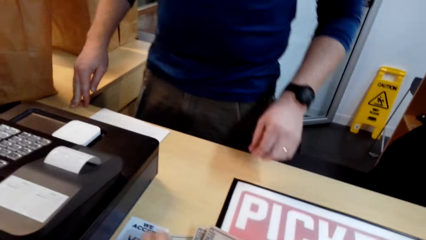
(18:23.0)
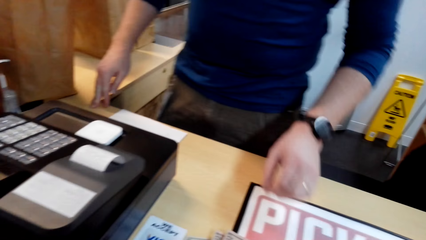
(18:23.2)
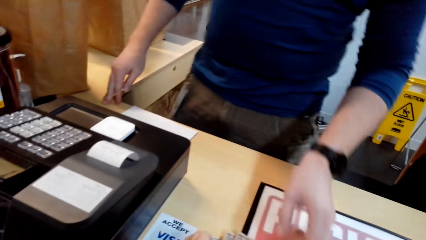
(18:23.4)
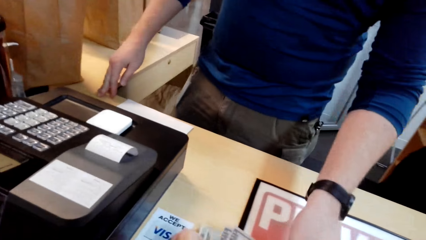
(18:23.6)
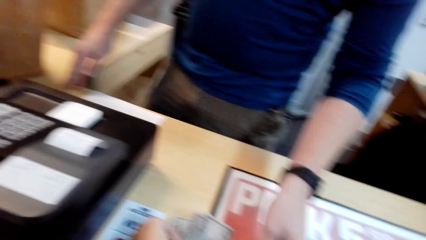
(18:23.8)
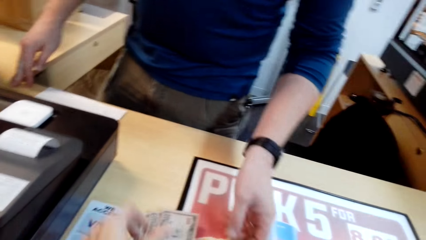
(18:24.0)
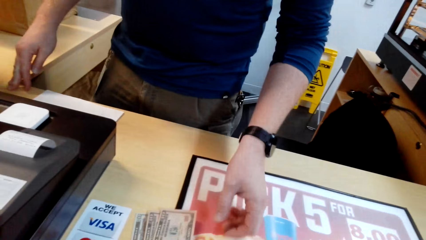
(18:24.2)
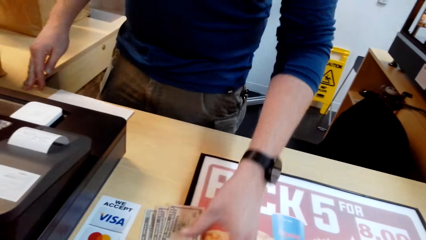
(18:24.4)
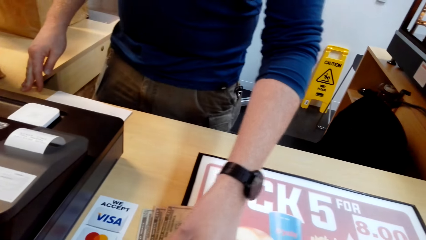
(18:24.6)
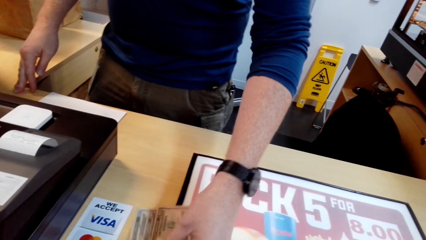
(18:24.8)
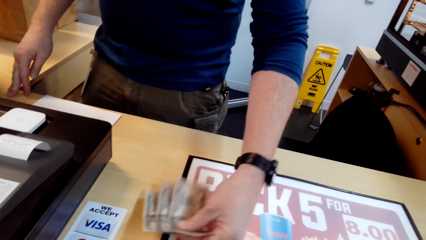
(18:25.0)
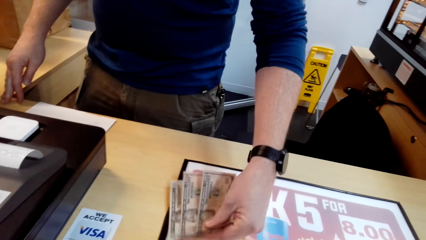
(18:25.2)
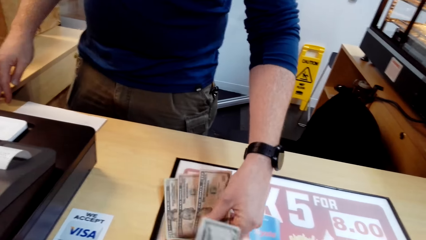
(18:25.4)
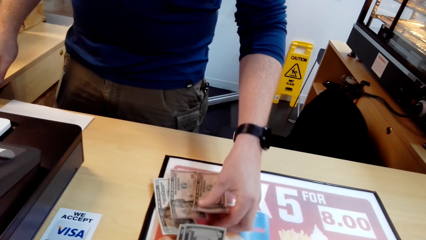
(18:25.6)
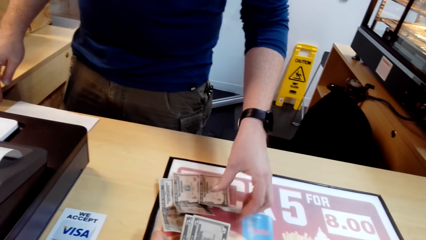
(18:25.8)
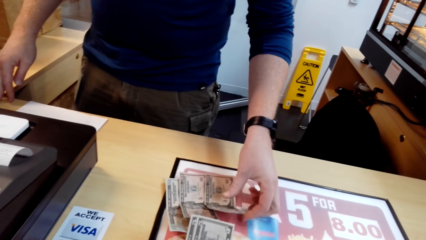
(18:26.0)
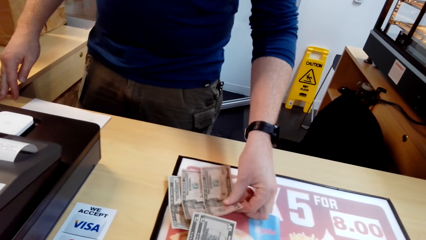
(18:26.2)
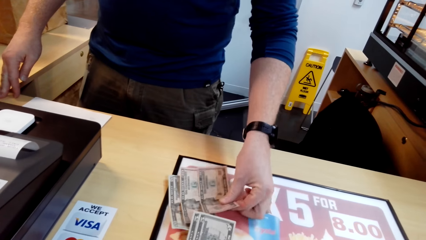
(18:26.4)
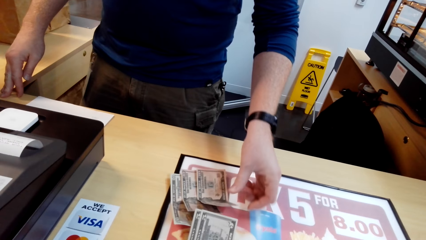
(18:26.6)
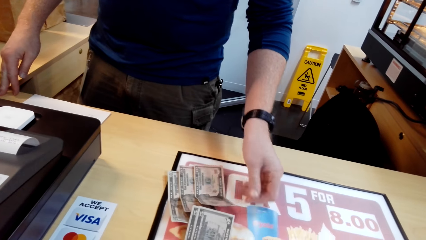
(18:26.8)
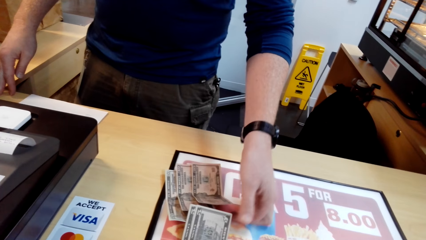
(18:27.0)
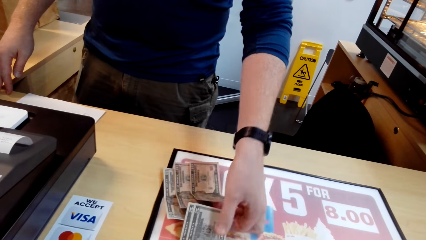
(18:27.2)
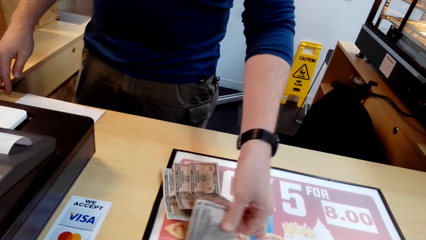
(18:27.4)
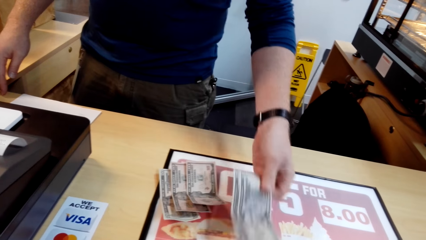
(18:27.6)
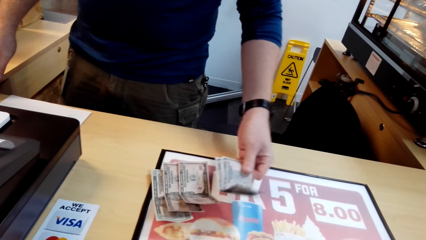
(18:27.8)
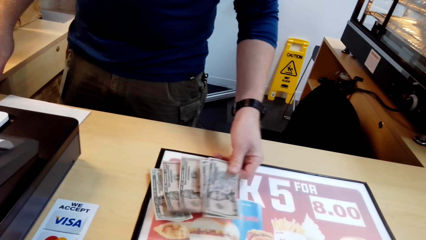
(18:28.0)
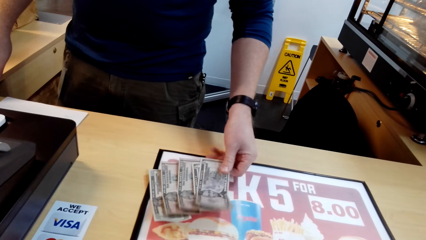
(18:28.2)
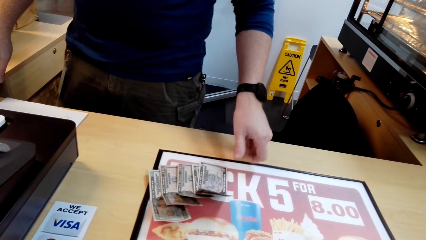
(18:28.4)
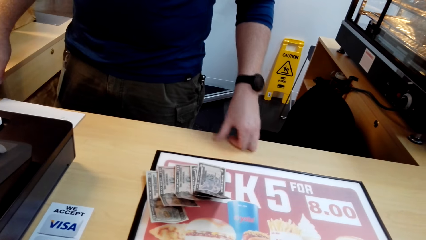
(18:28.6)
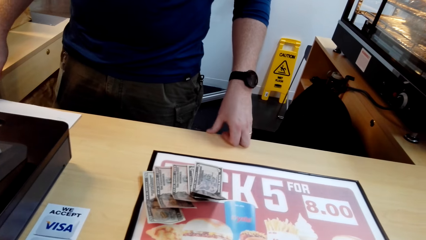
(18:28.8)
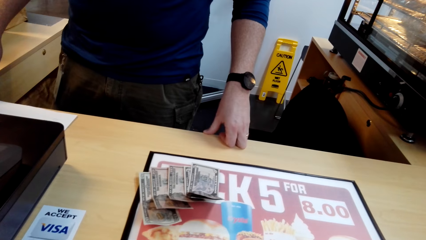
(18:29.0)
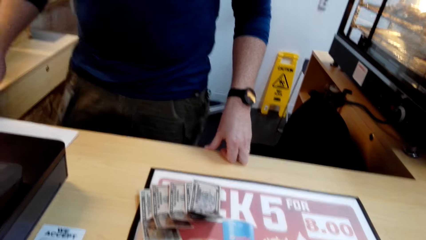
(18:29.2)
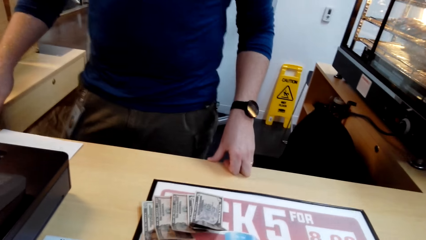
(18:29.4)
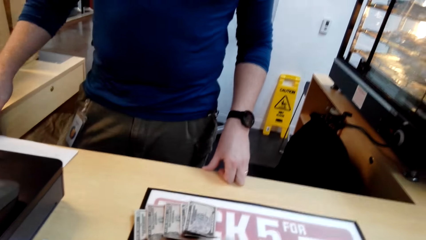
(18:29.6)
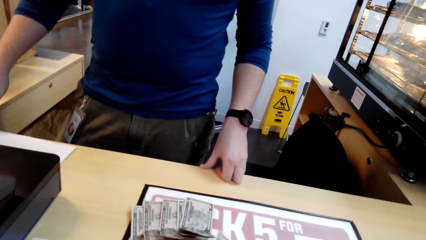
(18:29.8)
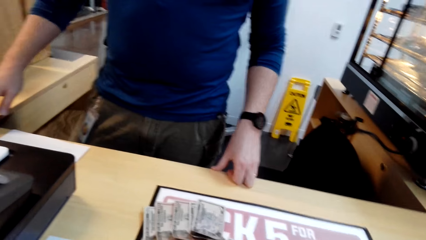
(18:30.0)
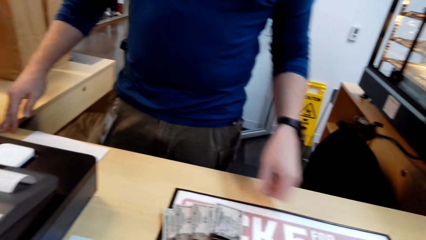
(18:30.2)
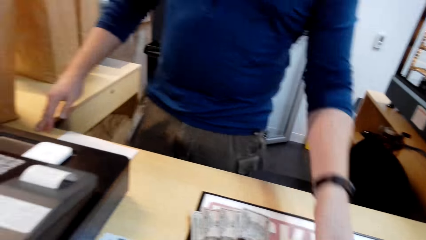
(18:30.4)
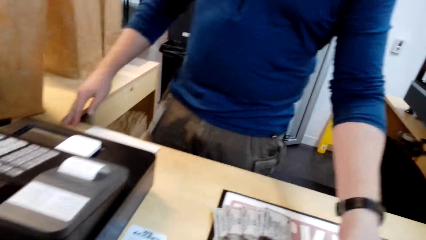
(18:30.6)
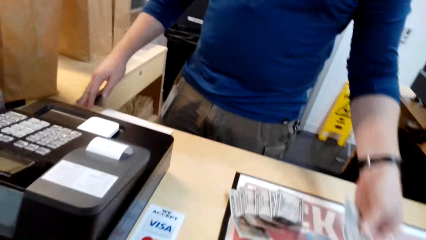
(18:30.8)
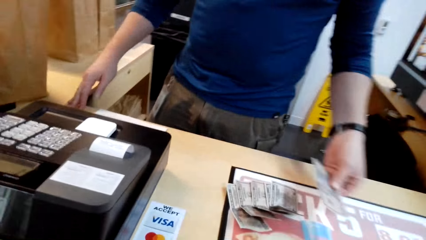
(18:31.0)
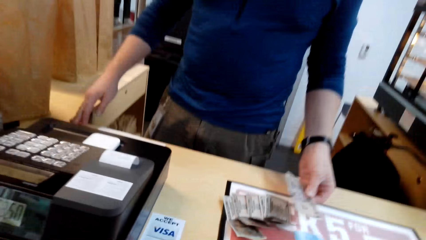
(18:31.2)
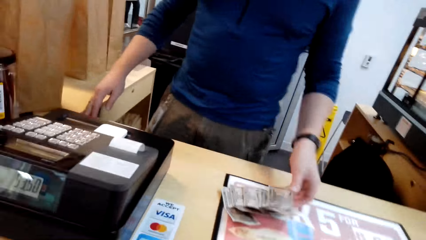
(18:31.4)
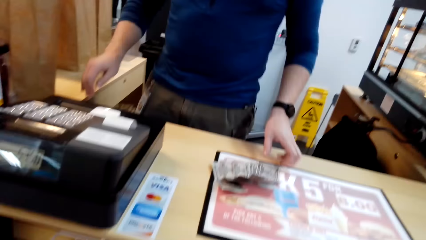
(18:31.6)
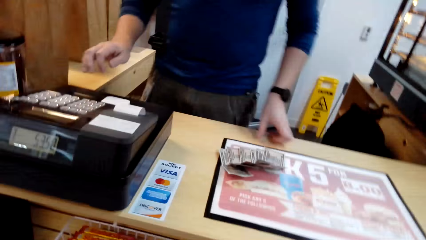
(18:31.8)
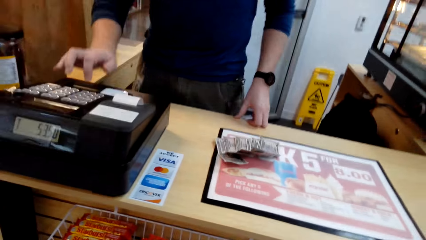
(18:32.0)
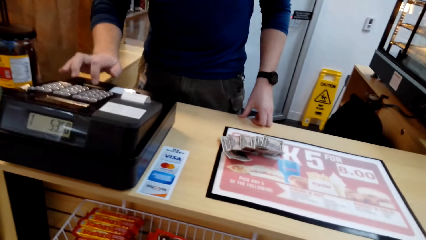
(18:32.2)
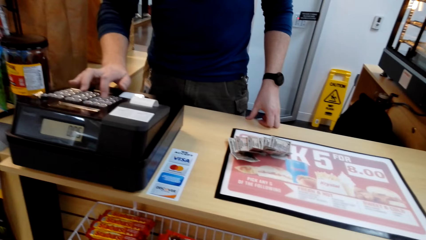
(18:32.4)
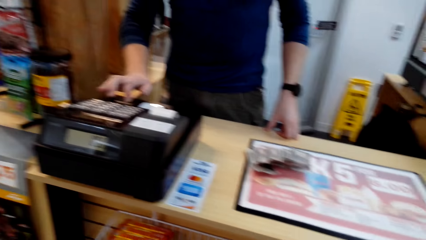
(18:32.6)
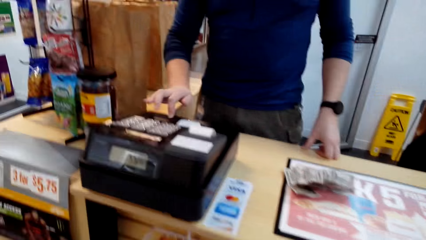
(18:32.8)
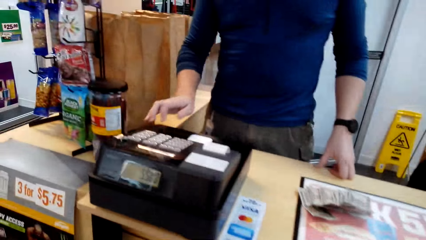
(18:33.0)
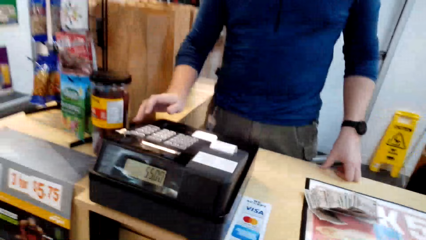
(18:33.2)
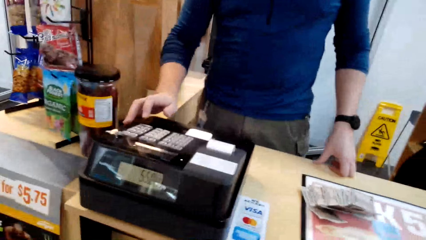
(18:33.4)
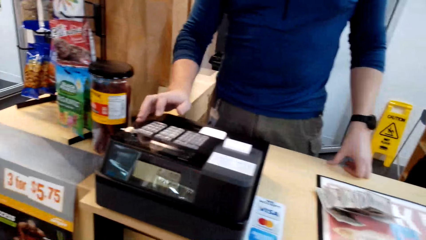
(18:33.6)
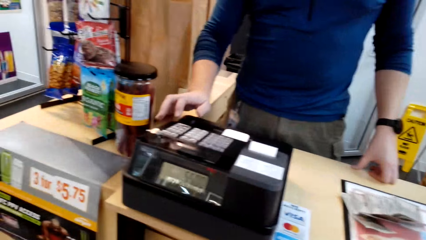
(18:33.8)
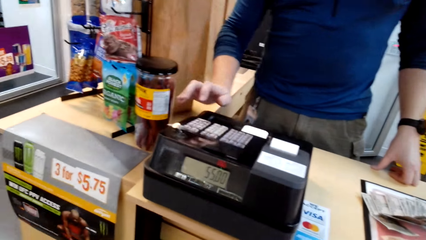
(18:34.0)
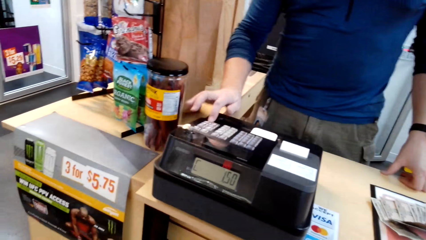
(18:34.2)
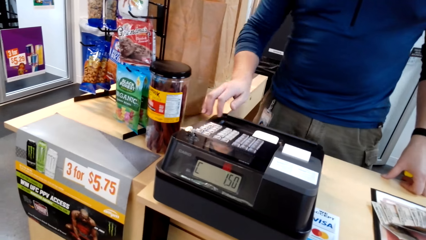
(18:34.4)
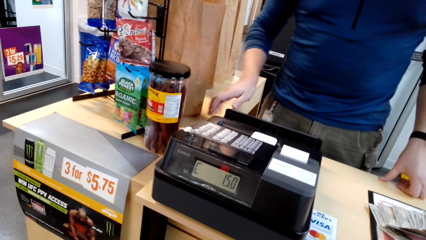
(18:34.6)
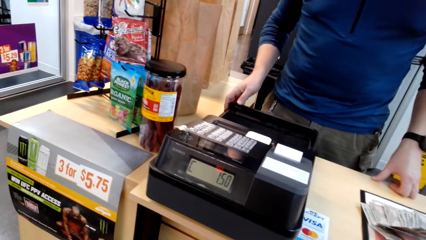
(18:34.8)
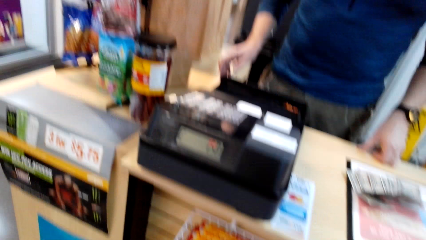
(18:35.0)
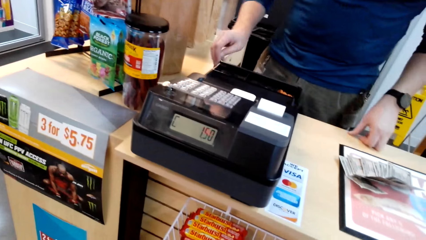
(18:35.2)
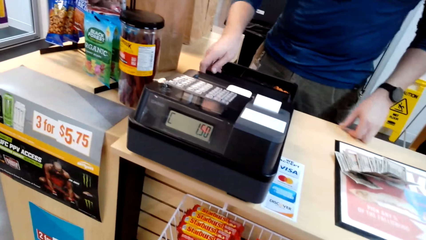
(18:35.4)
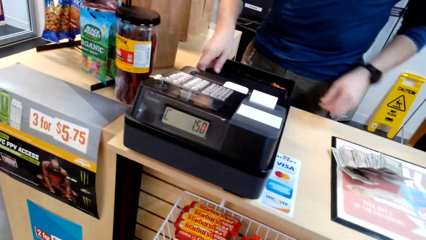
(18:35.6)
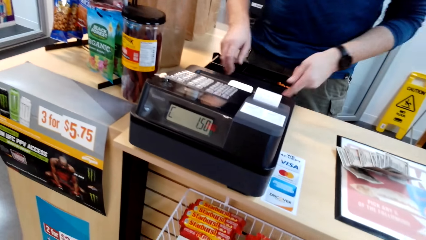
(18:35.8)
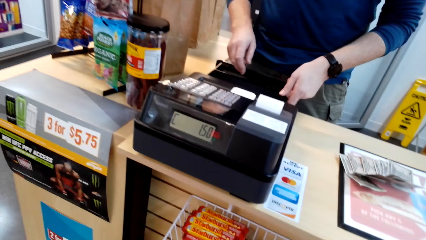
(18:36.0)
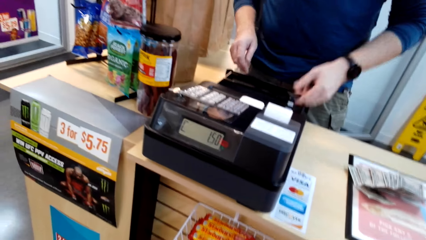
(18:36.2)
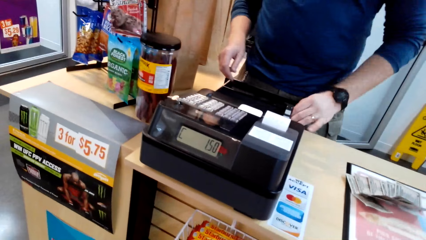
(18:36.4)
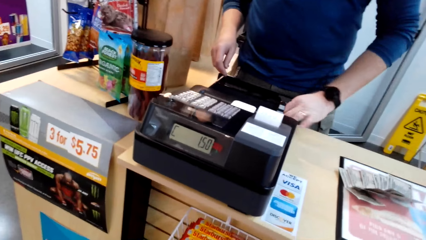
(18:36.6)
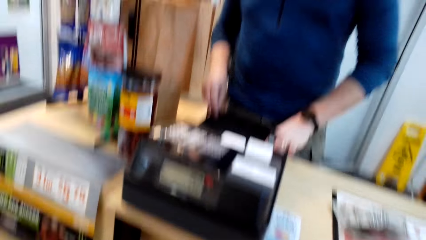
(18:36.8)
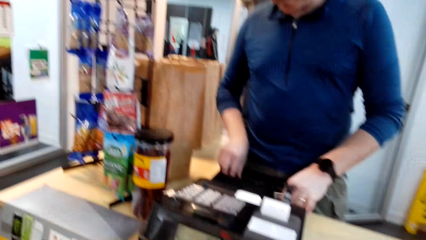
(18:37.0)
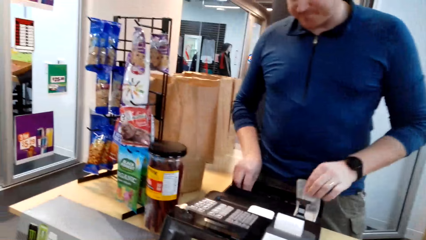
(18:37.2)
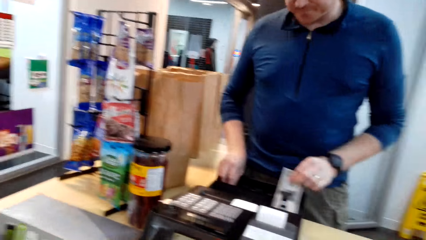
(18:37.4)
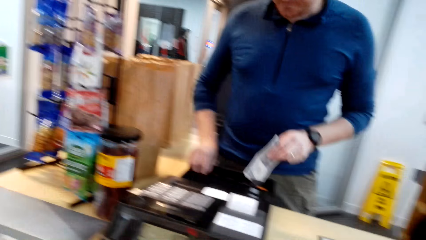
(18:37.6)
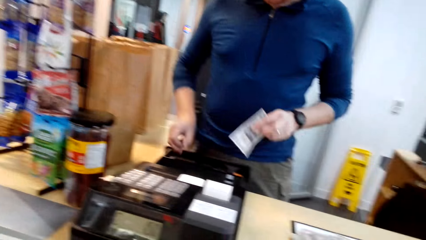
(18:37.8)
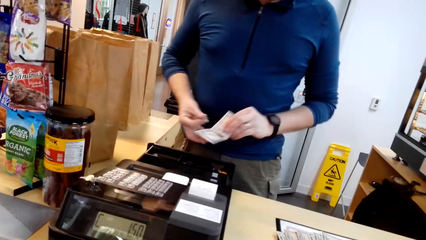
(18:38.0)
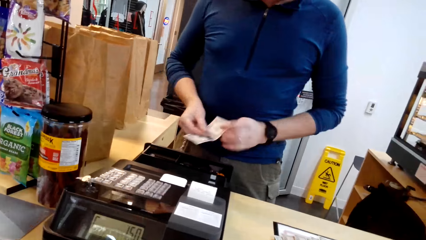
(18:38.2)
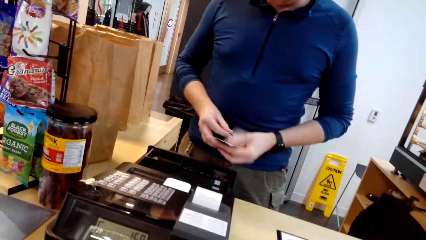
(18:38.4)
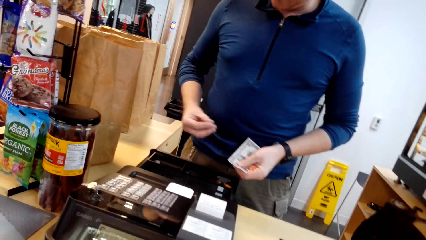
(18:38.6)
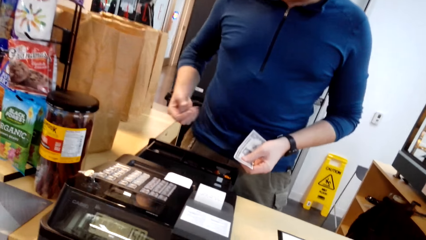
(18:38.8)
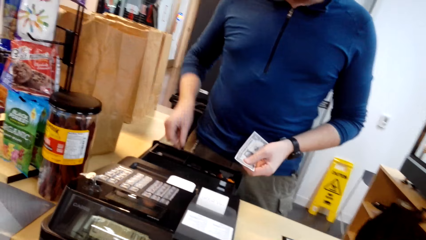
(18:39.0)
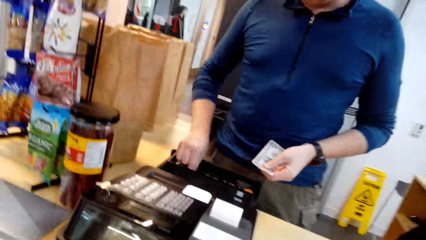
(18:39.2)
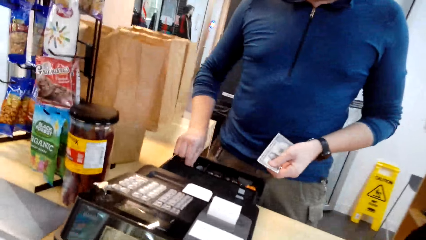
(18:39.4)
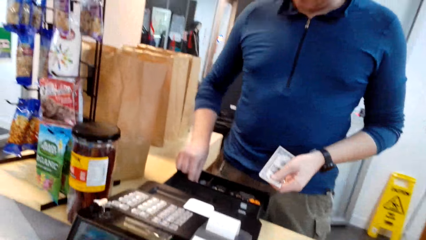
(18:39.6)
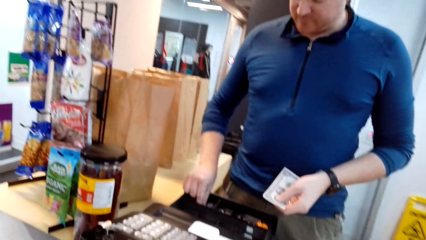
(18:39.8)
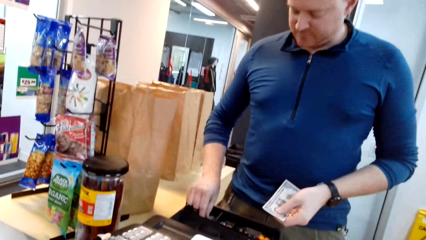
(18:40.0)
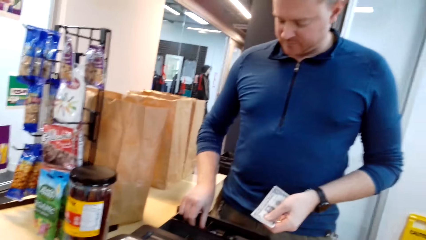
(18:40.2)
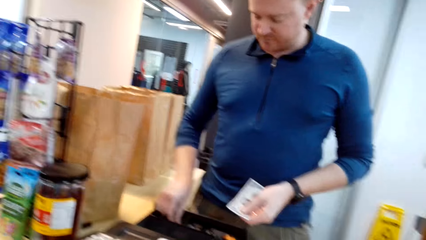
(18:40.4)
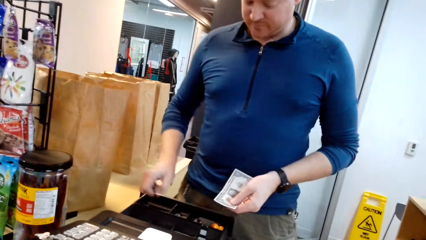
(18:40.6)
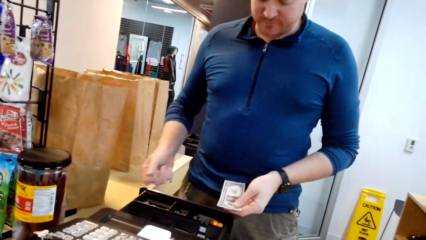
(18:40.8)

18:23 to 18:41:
The camera wearer puts the money on the counter table. A man takes the money. The man looks at the money, takes the money, and puts down the money. The man presses the calculator machine. The man takes the money from the cash register.
